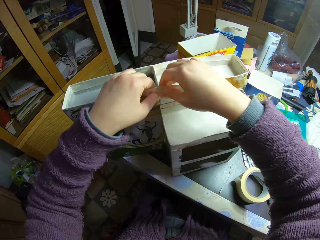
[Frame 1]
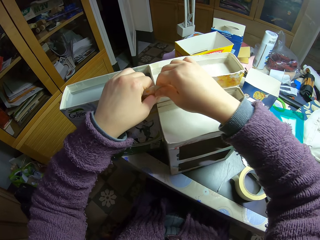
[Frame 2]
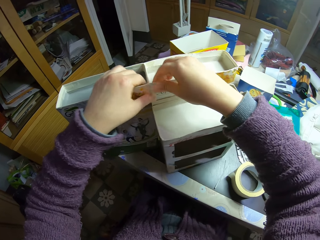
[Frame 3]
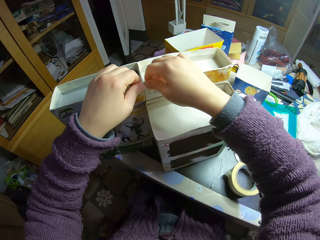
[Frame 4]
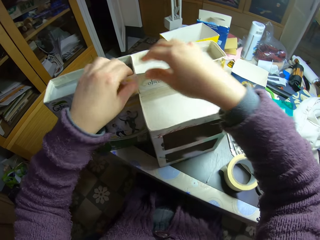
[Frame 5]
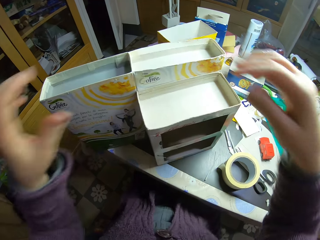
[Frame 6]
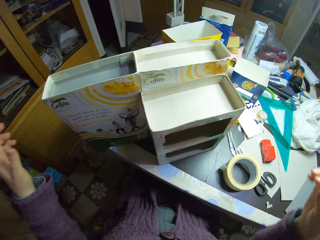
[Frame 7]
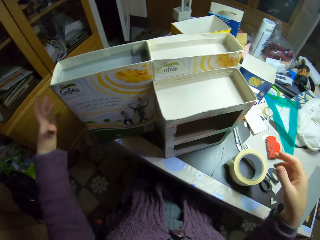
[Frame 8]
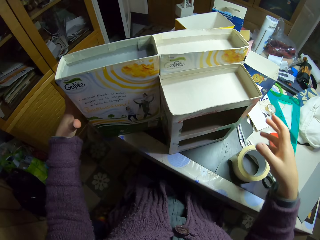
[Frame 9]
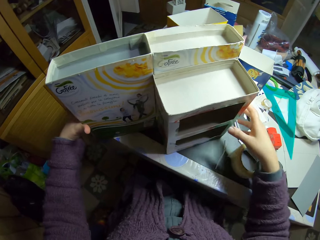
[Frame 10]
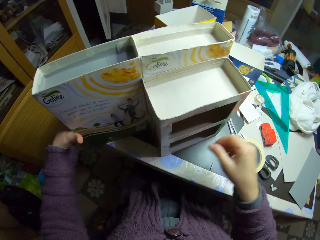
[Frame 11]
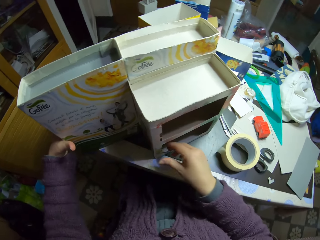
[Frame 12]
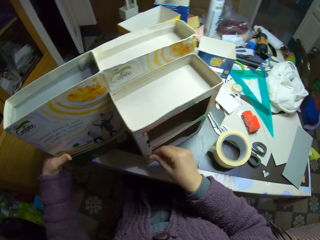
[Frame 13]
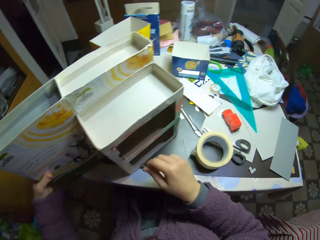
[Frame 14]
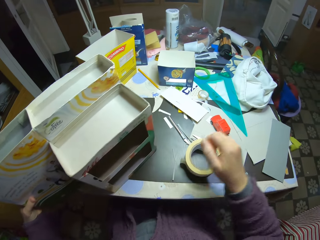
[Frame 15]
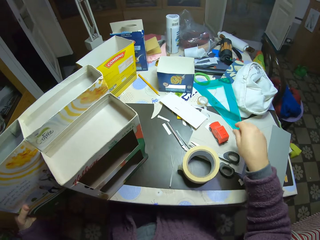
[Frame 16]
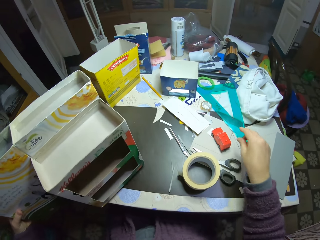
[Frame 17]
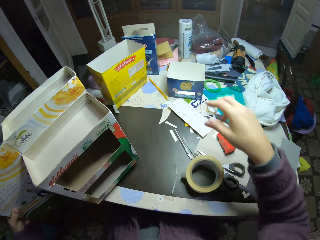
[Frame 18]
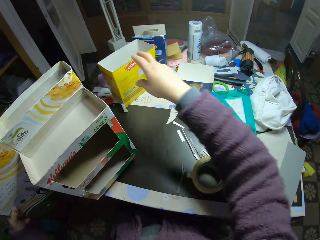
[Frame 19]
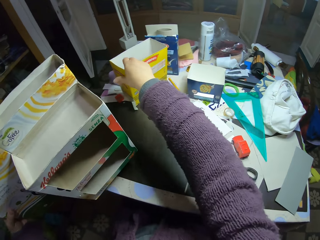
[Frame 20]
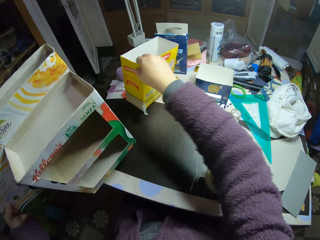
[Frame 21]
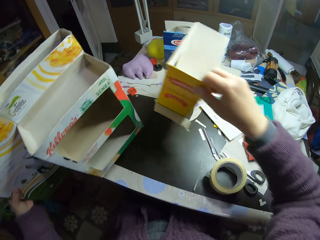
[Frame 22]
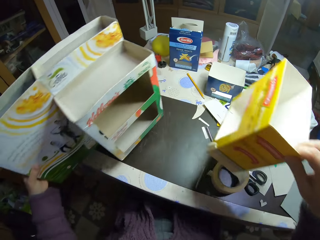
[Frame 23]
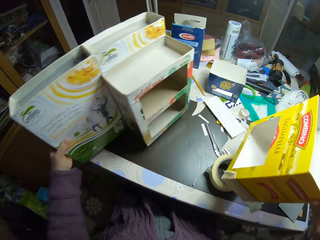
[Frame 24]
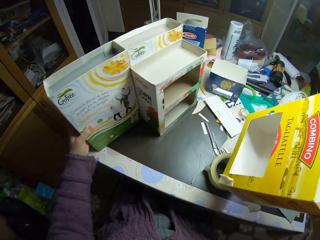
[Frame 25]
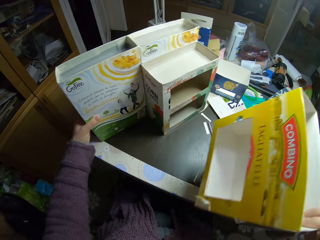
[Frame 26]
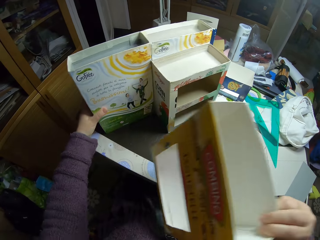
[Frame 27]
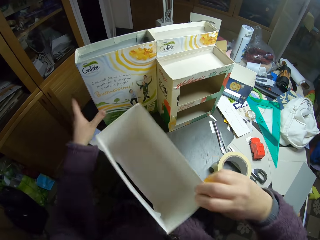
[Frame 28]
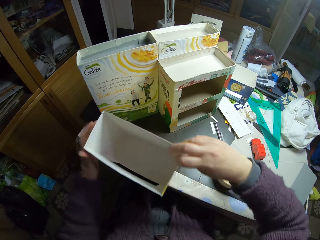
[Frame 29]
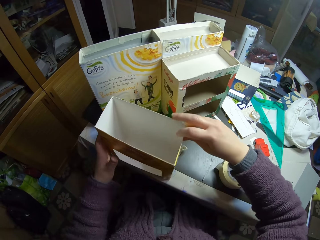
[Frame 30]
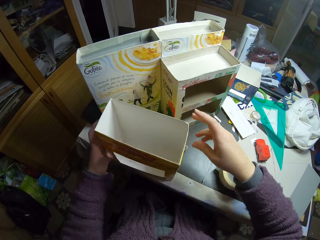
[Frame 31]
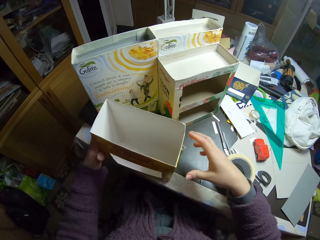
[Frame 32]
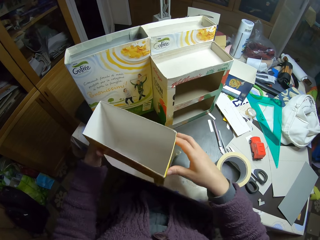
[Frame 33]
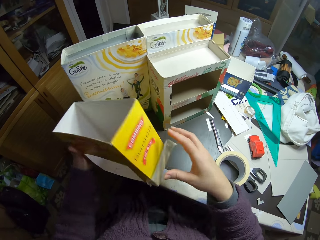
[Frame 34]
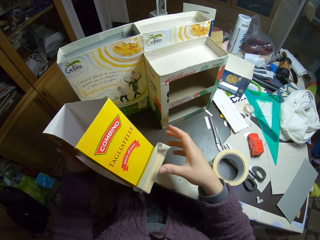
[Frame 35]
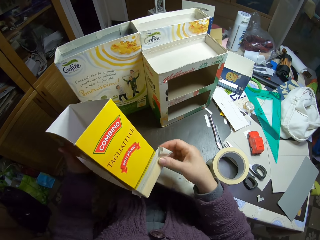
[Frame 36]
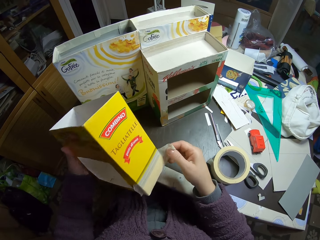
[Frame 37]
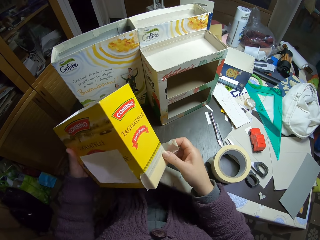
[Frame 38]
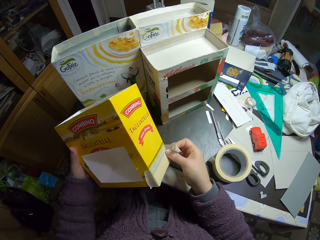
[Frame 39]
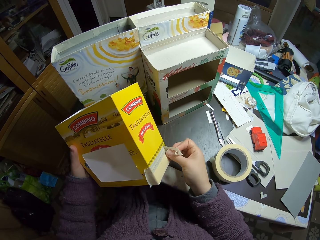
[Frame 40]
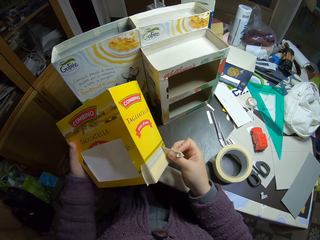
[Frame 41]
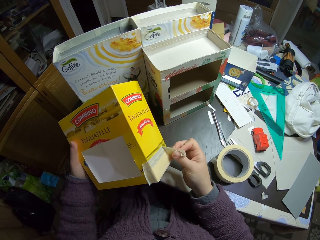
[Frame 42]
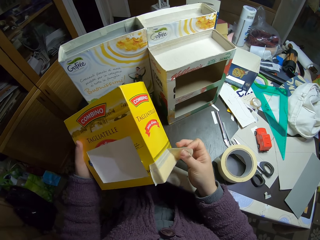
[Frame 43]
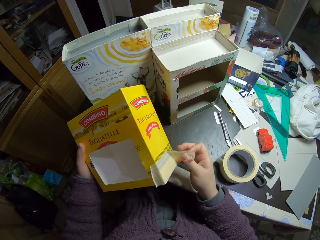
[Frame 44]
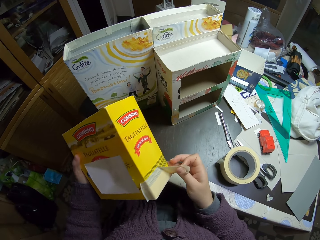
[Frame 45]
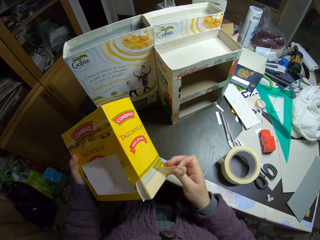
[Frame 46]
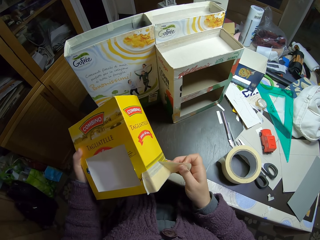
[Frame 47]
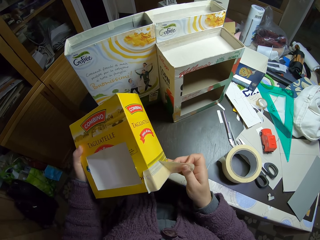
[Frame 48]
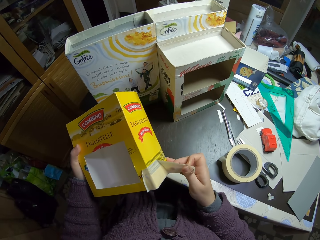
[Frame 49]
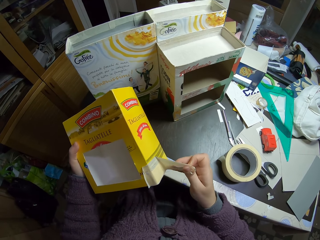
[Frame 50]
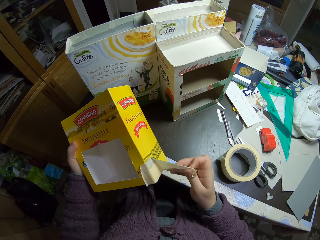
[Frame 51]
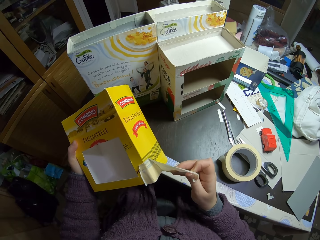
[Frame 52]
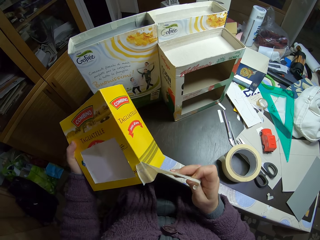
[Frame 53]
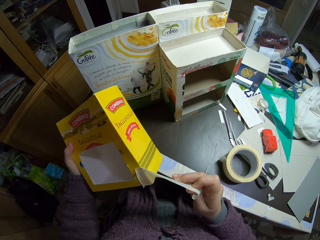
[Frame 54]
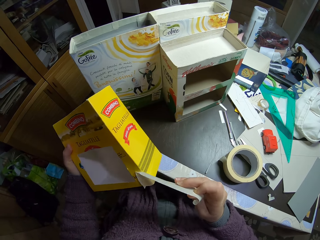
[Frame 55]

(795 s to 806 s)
The camera wearer holds the carton toy car rack, picks a carton piece, pulls the carton toy car rack, and places the carton piece on the table. They move the paper model on the table. They pick another paper model or carton from the table. They lift the carton toy car rack, place the carton toy car rack on the table, place the carton on the table, lift the carton, and remove the sellotape in the carton.

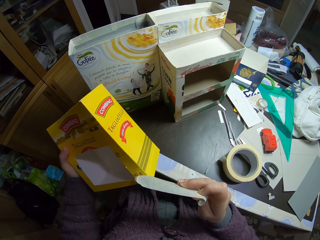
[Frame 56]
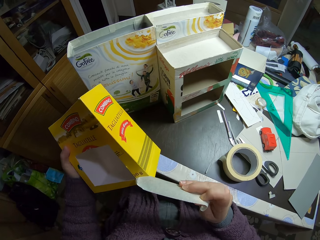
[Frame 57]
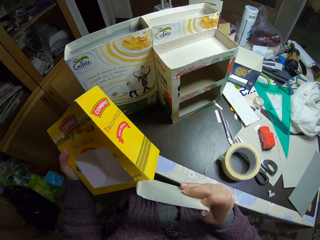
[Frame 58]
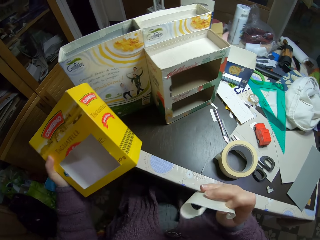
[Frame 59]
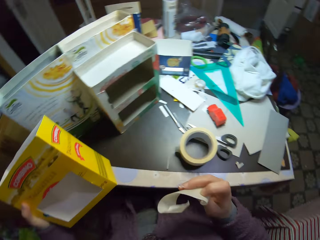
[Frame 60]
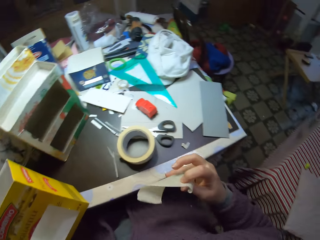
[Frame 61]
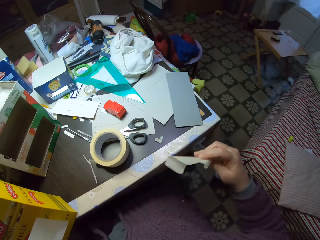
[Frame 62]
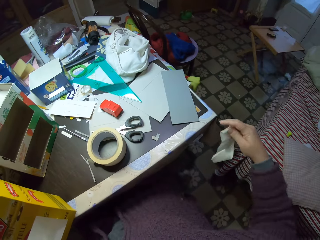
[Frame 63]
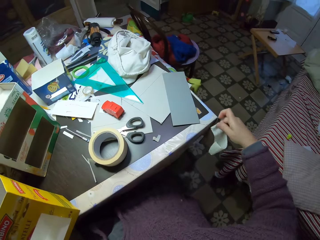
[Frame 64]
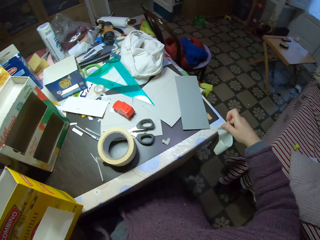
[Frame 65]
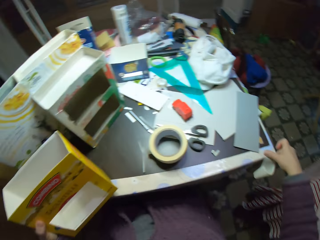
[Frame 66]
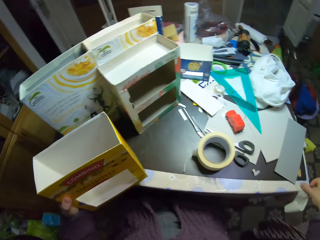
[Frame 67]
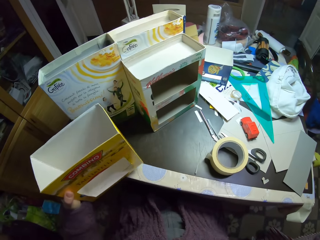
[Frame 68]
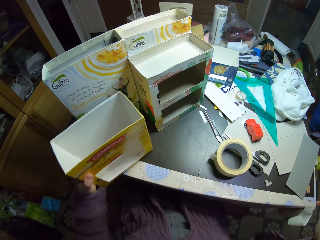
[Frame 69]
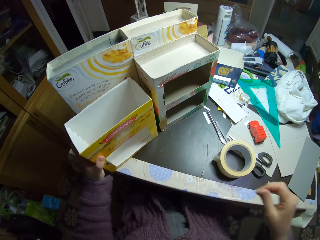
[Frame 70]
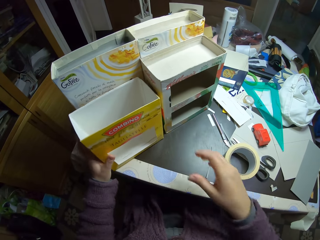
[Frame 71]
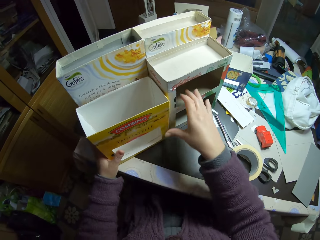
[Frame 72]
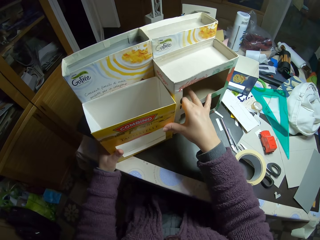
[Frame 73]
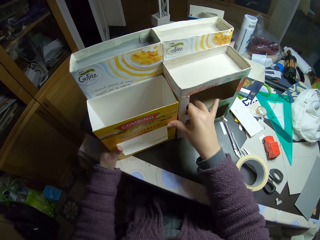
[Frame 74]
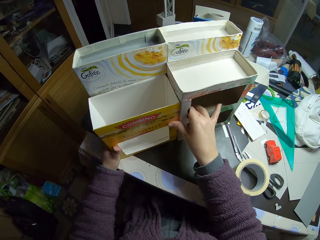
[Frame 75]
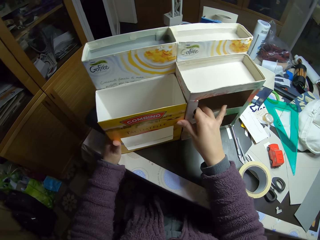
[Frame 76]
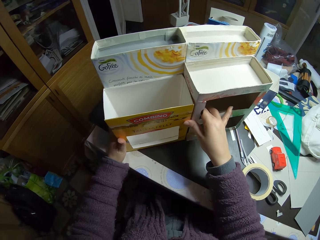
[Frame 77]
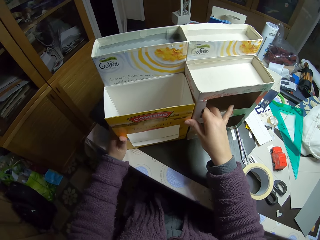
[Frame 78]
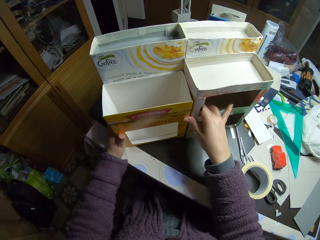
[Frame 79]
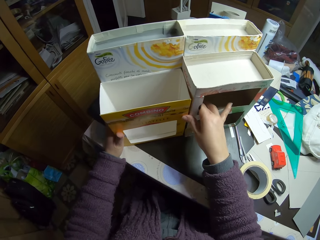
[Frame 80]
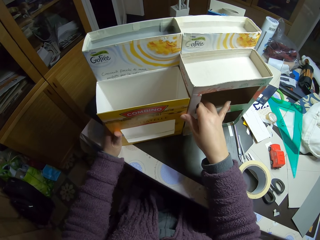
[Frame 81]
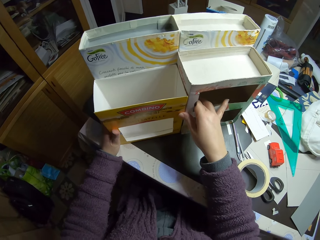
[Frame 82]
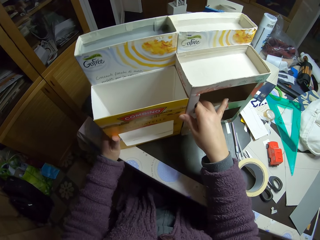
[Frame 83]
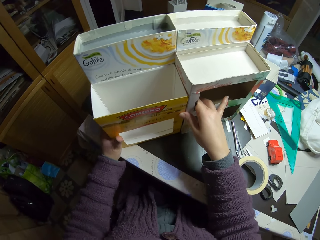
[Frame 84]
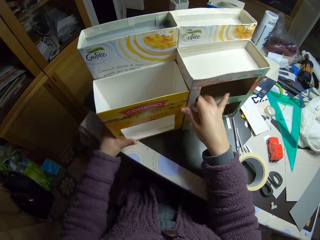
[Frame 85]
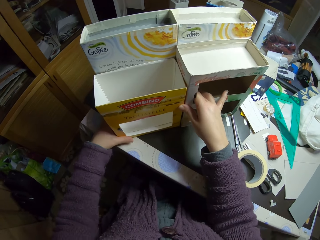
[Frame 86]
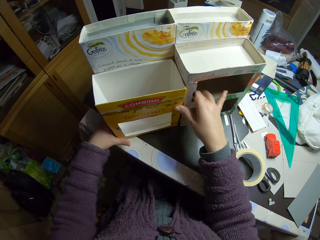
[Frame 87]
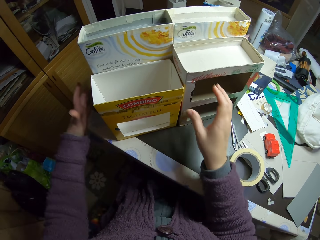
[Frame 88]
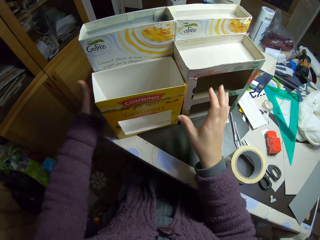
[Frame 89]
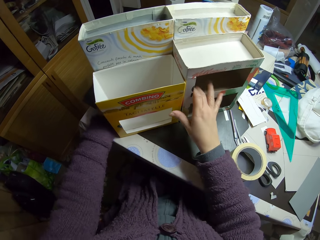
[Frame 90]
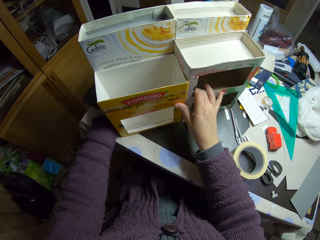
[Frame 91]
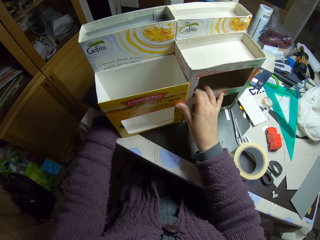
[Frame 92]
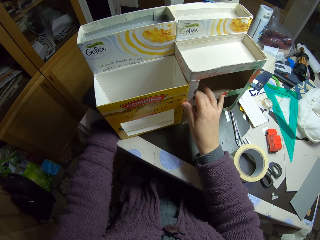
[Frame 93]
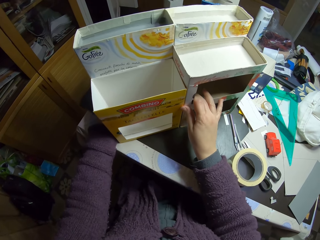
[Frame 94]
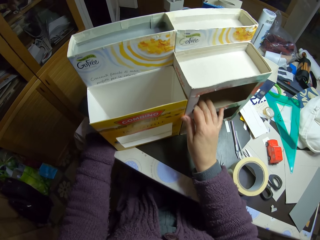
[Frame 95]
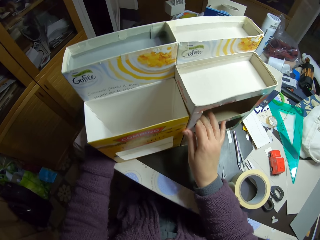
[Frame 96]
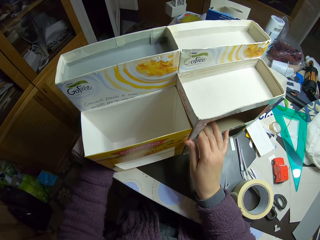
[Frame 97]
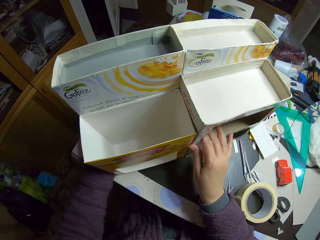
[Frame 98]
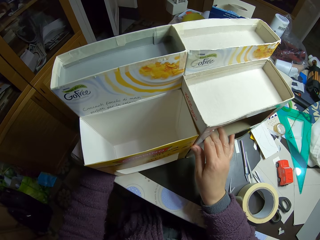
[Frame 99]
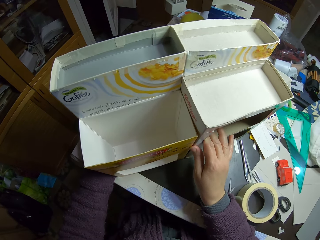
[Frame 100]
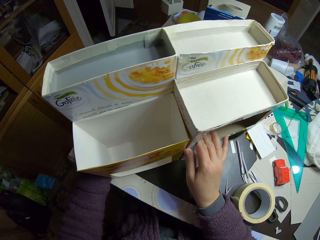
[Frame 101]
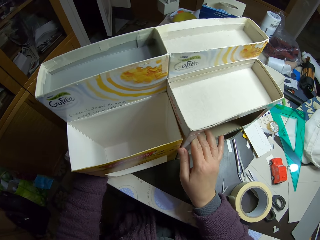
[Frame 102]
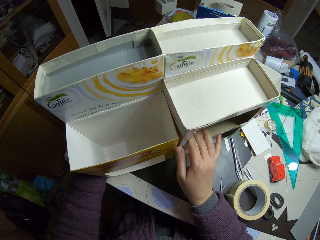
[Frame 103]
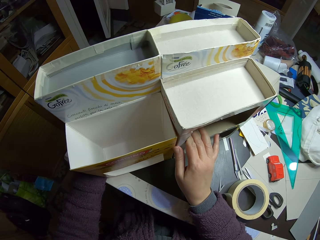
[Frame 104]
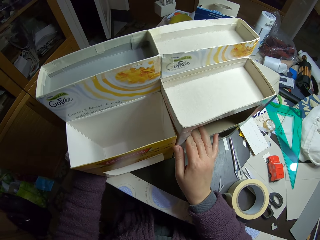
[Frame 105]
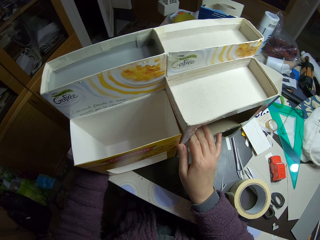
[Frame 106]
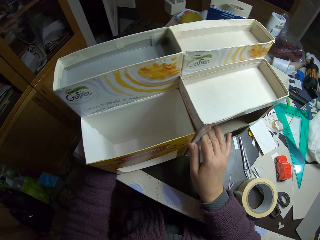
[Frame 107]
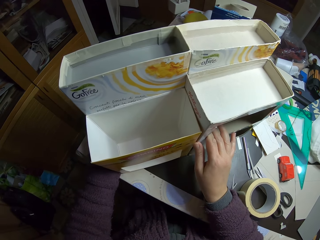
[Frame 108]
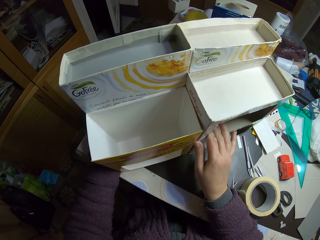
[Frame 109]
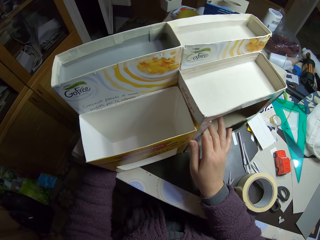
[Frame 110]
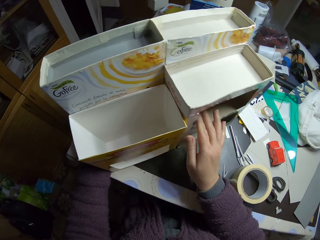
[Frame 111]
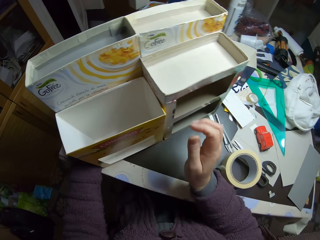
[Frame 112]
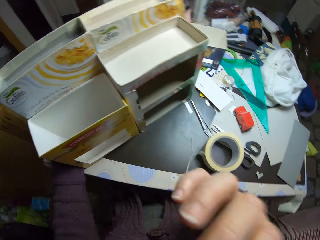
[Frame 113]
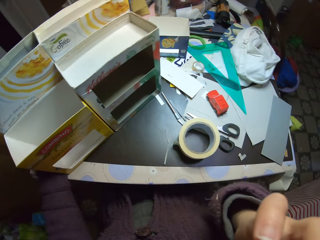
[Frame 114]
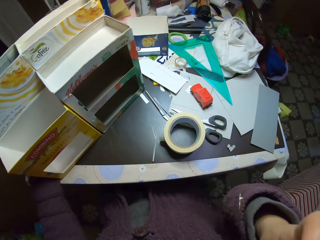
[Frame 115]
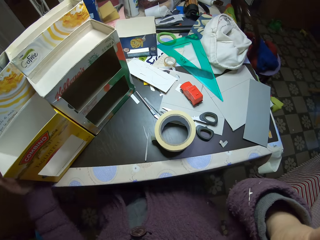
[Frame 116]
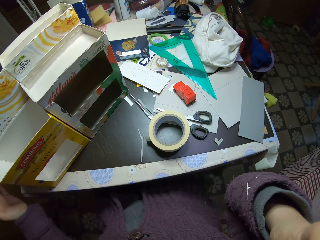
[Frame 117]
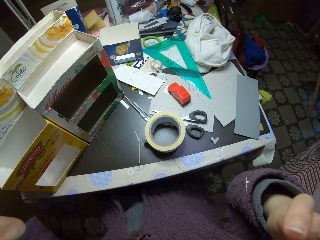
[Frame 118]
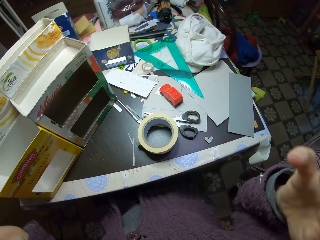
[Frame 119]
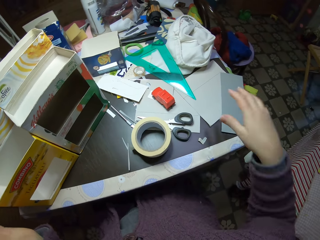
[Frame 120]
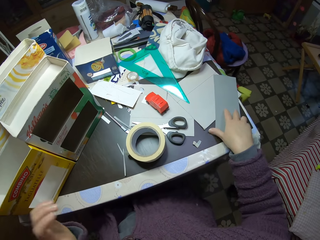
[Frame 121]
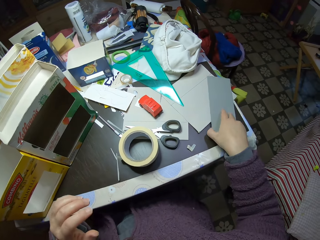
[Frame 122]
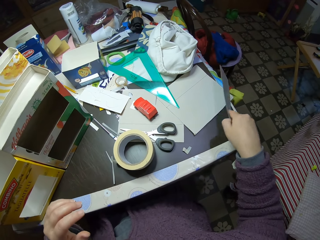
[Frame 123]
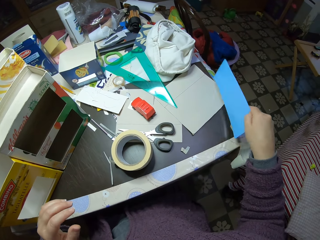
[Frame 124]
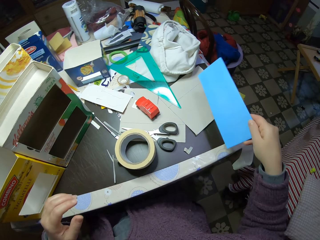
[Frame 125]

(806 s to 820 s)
The camera wearer sticks the sellotape on the table. They gum the paper model on the table. They place a carton near the carton toy car rack. They hold the carton and the carton toy car rack. They attach the paper model to the paper model on the table. They hold the carton and the carton toy car rack with both hands, stare at the carton toy car rack, touch the face, and unhand the carton toy car rack. They pick a paper from the table.
